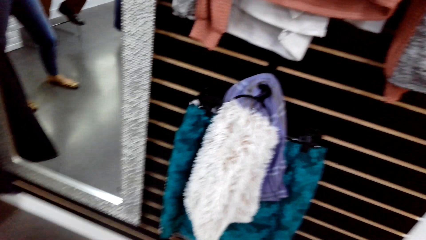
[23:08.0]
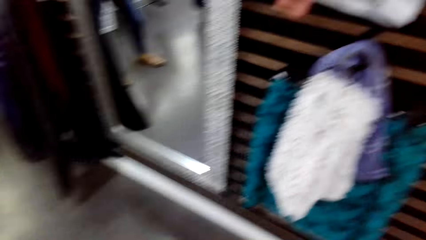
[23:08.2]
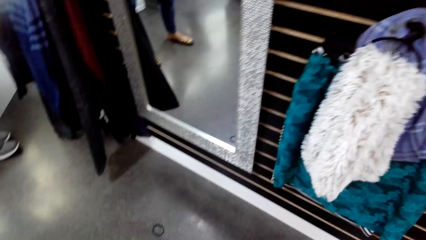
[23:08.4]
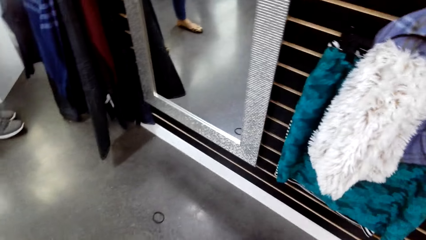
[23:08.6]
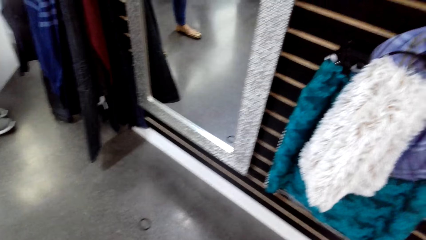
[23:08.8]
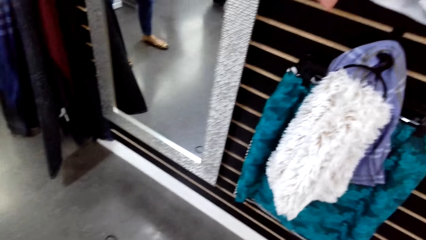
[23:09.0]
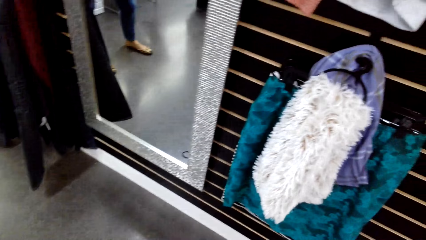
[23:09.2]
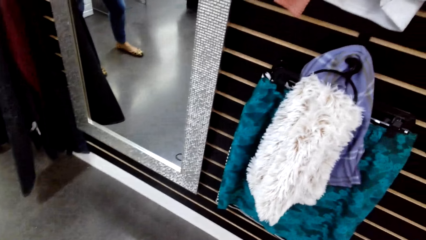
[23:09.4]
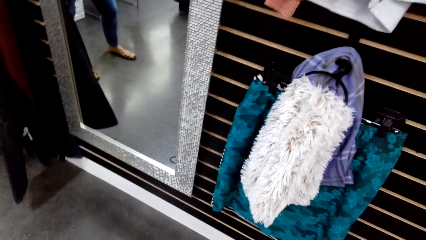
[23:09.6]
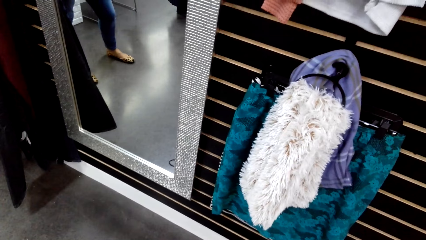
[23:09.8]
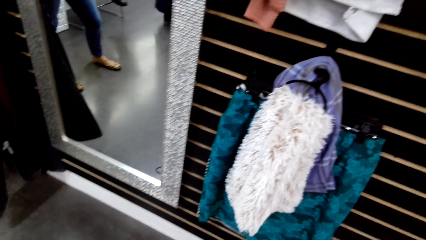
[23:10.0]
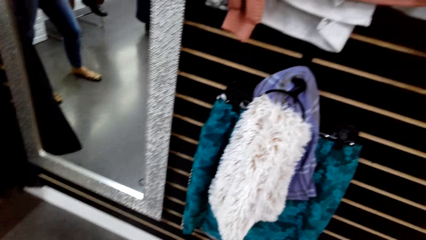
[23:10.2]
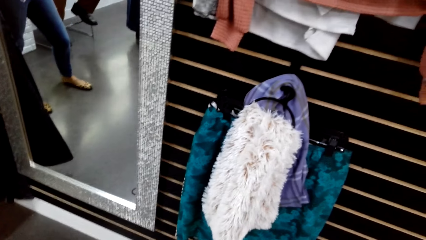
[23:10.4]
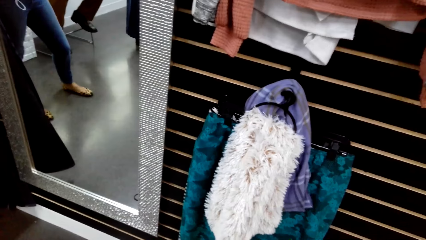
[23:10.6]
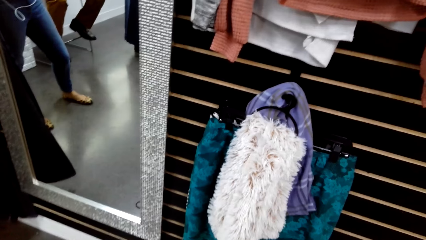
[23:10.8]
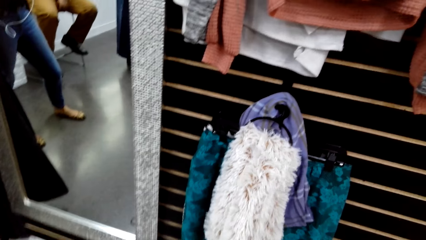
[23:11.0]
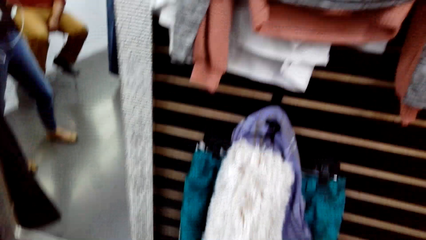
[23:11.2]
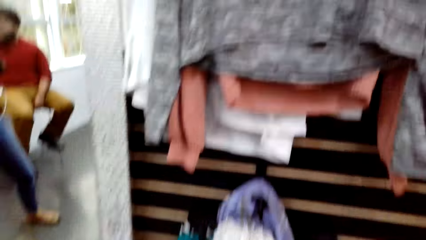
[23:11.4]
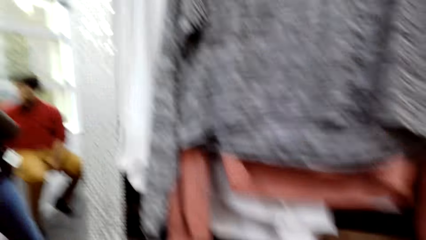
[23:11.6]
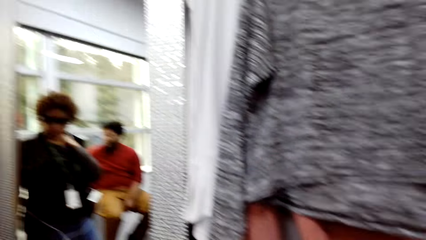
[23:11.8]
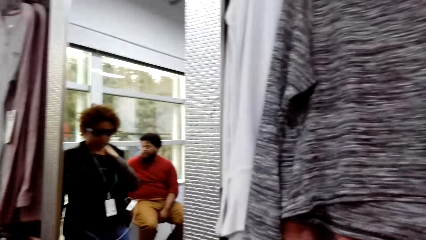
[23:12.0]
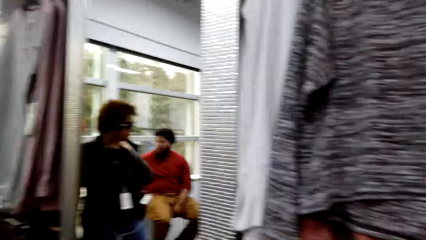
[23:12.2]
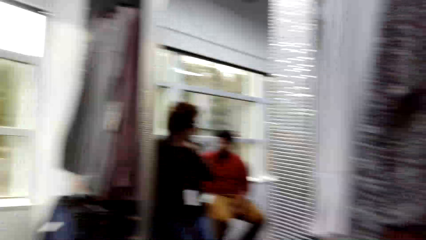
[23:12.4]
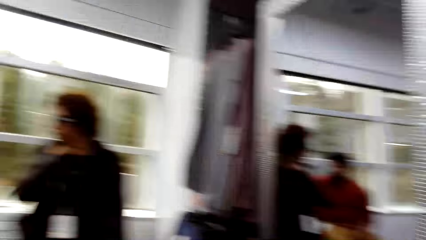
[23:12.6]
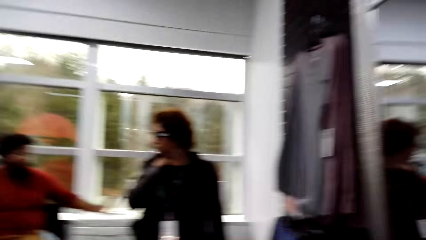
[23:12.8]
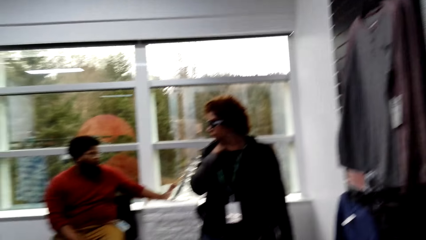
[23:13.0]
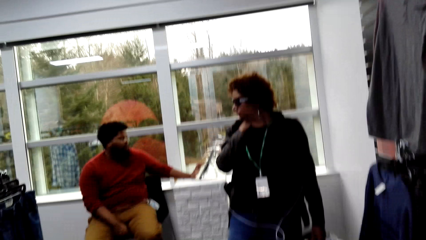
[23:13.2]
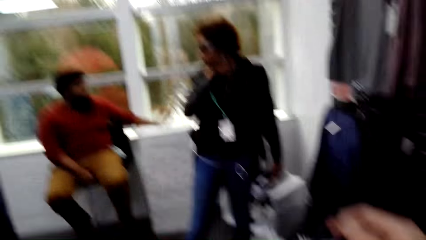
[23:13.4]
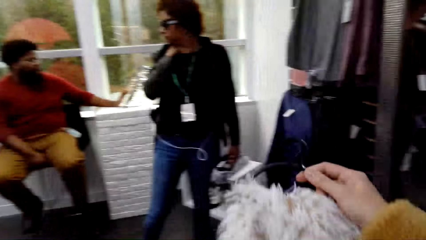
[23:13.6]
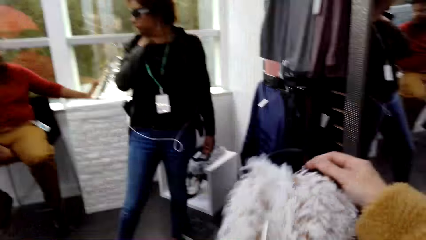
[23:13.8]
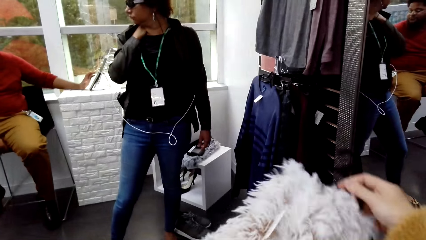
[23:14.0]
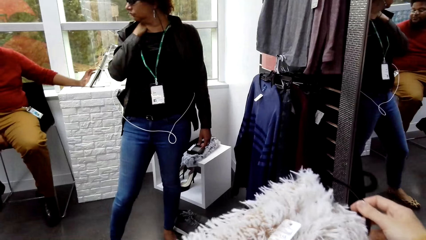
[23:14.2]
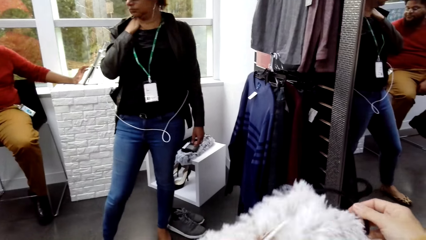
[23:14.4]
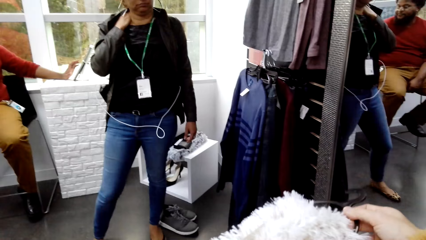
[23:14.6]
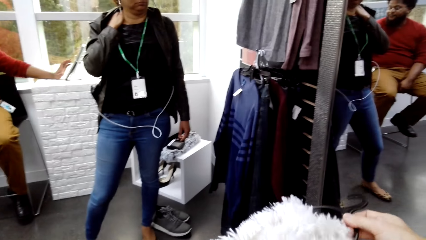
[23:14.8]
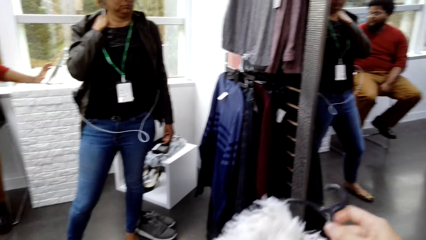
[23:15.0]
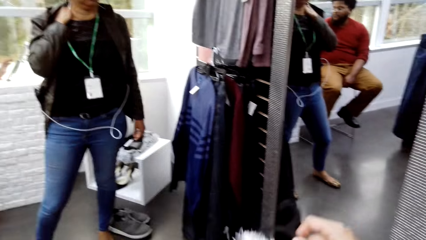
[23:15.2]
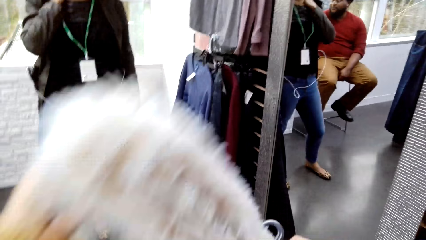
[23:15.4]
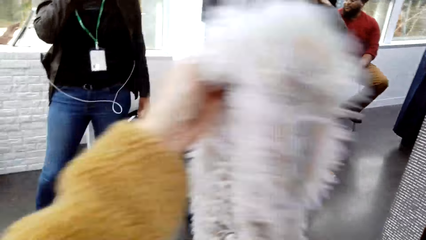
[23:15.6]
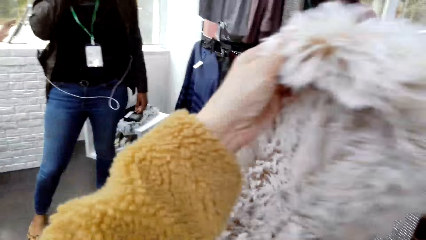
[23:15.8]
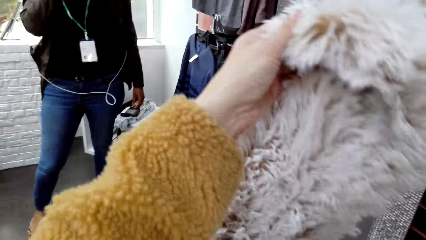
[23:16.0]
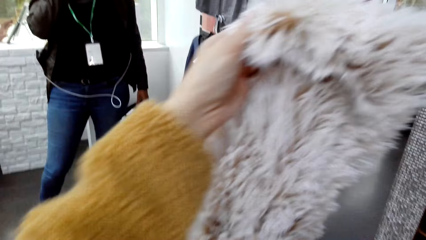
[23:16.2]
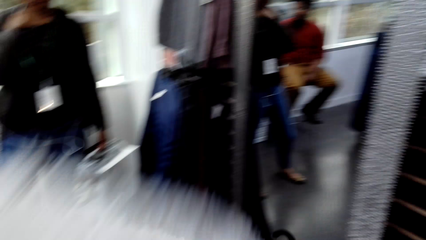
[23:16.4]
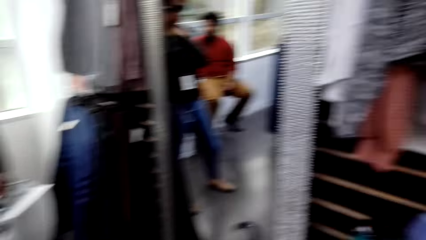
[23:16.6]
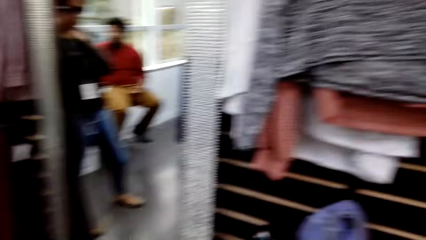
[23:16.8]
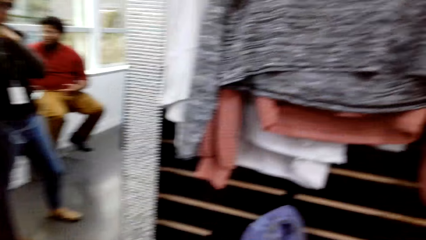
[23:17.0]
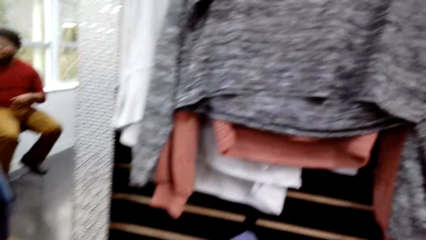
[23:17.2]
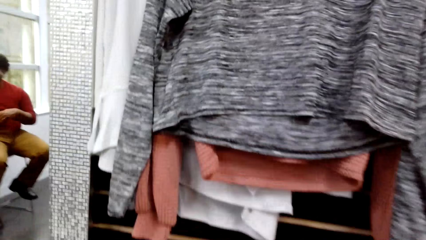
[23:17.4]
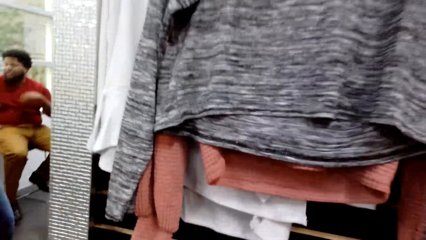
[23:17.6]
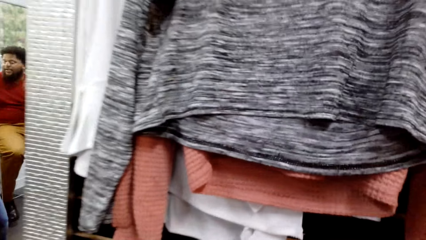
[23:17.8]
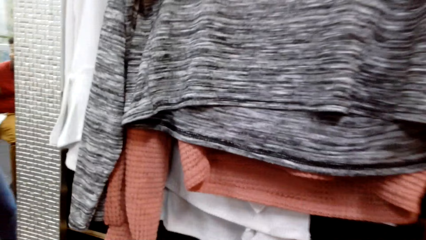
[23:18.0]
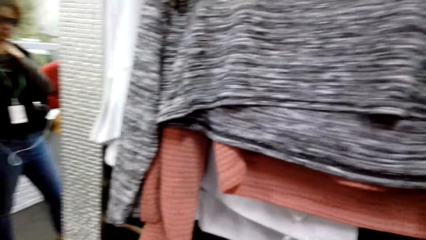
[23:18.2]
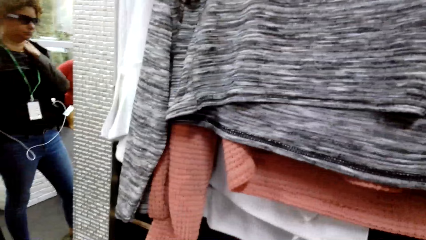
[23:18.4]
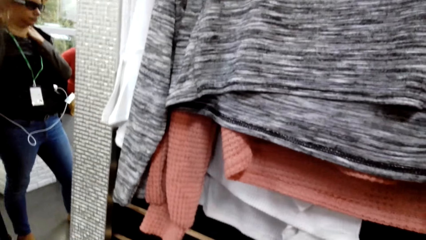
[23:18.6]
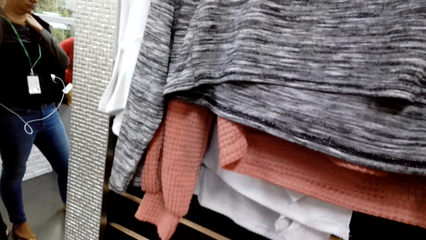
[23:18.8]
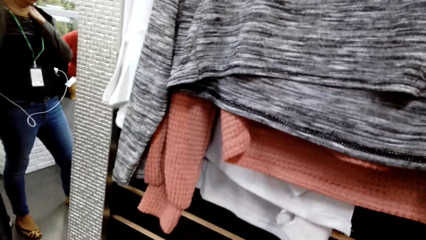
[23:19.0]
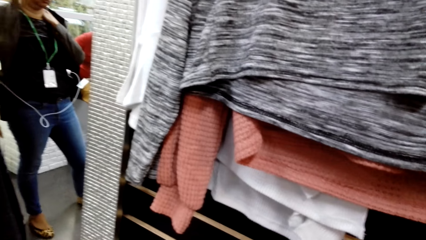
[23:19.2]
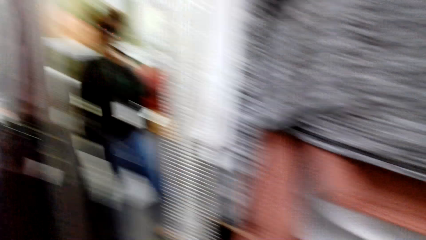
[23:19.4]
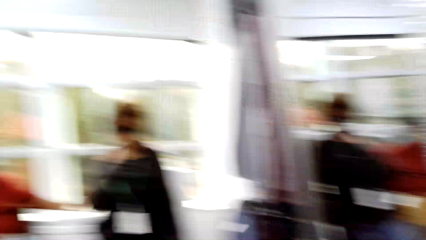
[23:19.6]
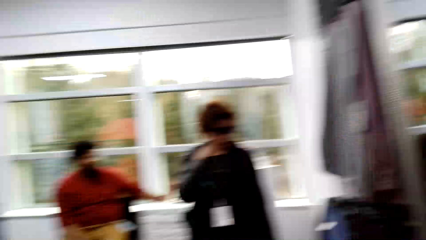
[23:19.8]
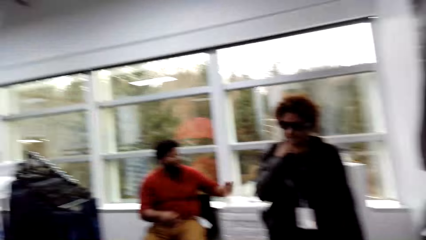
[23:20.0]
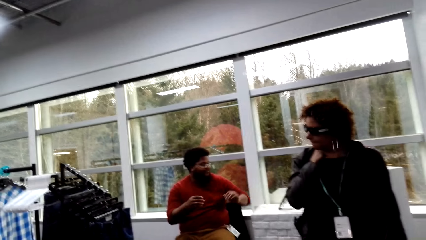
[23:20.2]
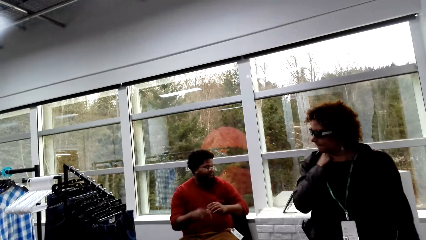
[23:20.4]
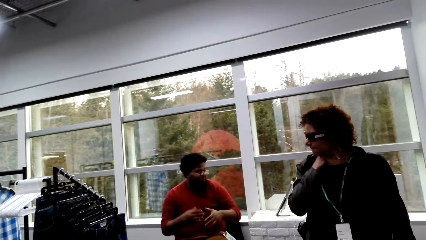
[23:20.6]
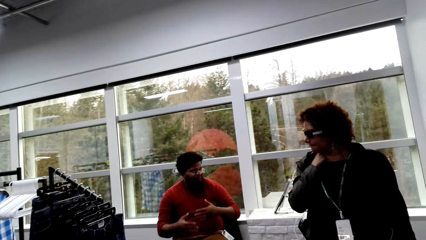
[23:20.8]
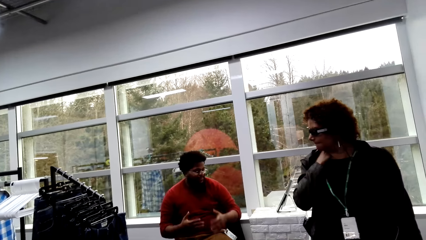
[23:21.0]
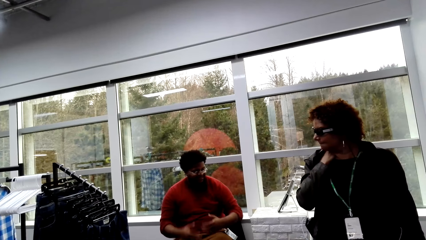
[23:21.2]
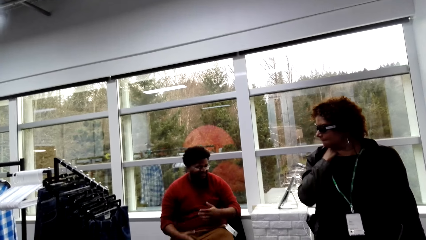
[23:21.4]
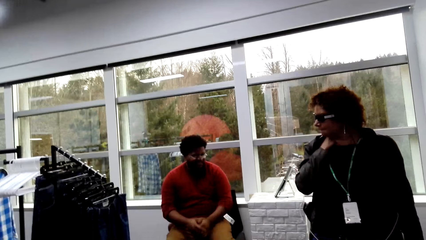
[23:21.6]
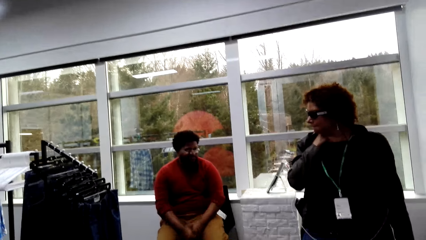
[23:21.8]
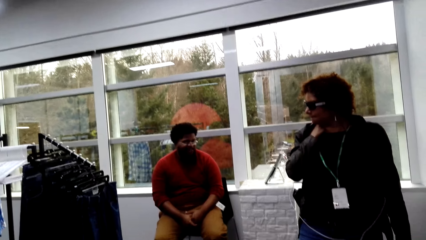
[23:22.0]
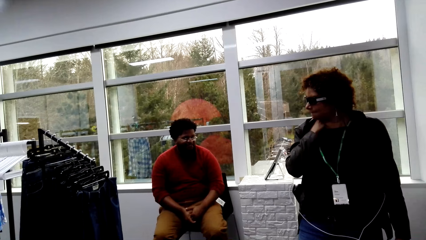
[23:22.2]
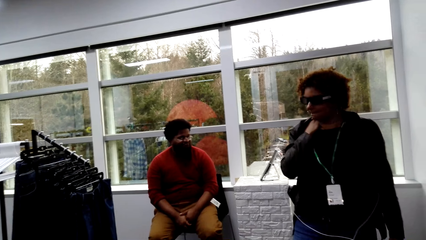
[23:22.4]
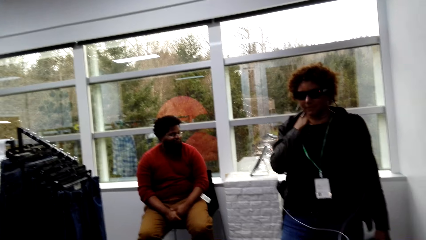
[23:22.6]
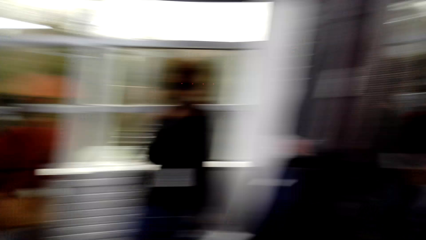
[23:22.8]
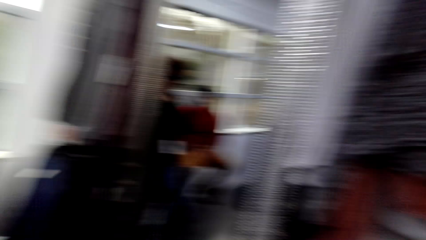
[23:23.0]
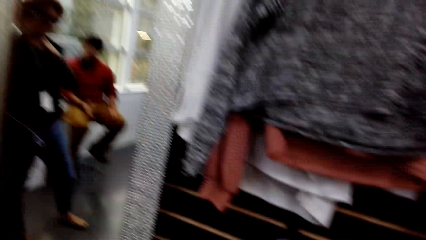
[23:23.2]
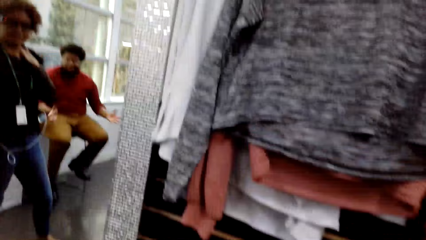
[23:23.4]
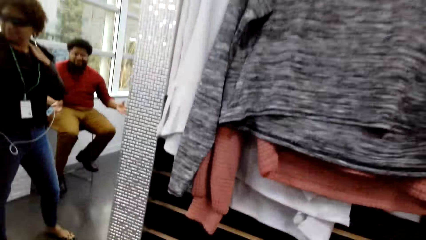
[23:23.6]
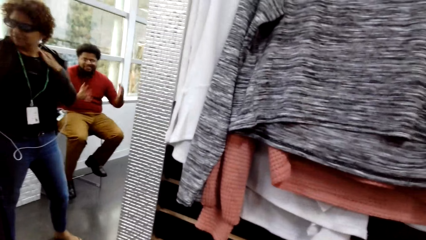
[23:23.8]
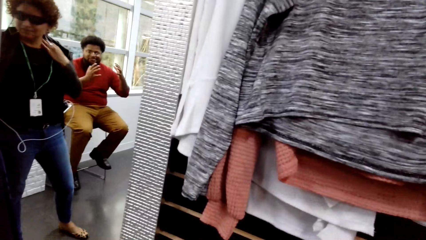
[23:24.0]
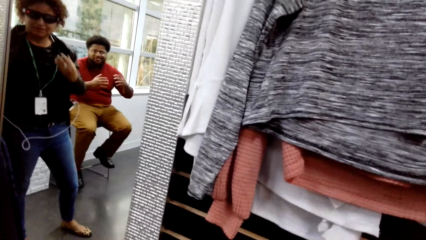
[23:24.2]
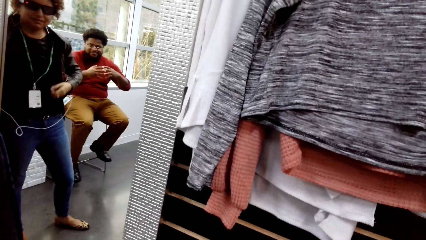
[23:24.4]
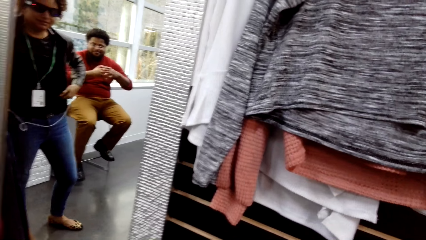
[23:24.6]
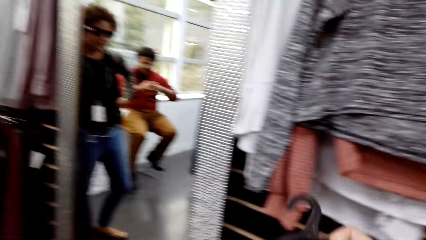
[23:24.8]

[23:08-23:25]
The camera wearer looks at the mirror. They look at a woman. The woman looks at a man's actions. The camera wearer holds the cloth and looks at the cloth. They turn to the other side. The seller talks to the two ladies. The man gestures with his hands. The man talks to the camera wearer. The camera wearer talks to the man.
